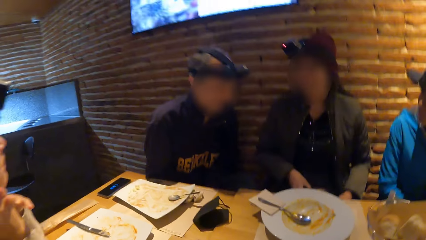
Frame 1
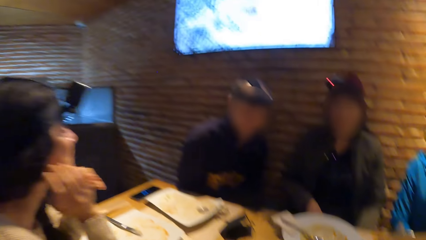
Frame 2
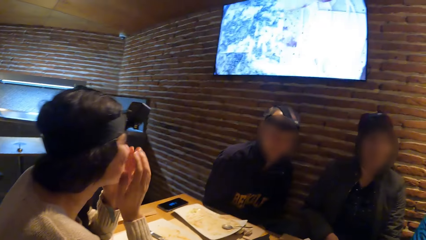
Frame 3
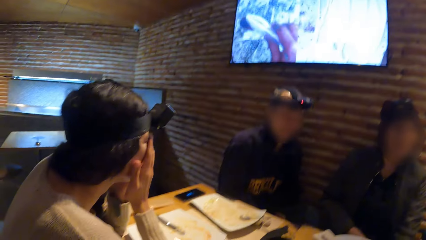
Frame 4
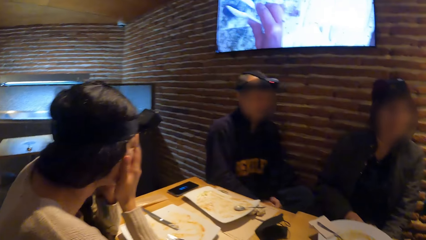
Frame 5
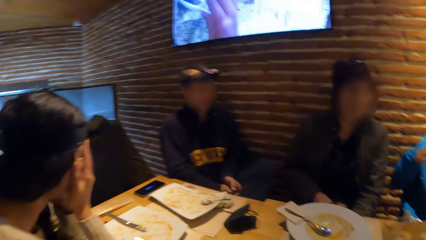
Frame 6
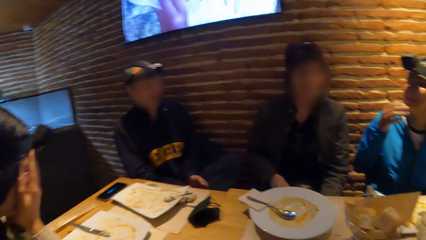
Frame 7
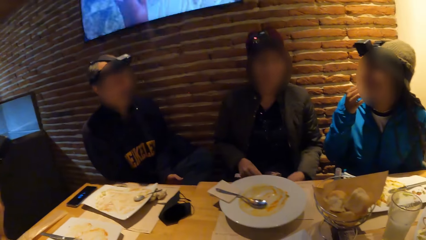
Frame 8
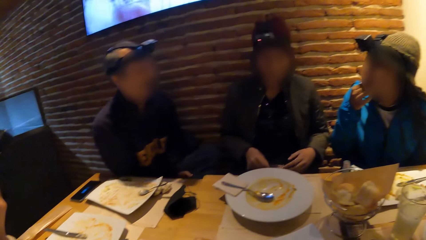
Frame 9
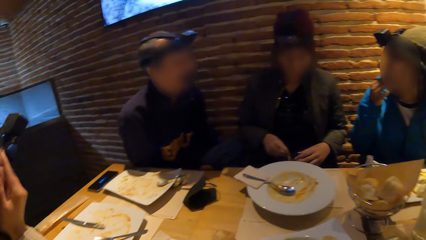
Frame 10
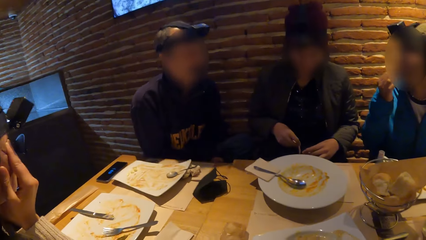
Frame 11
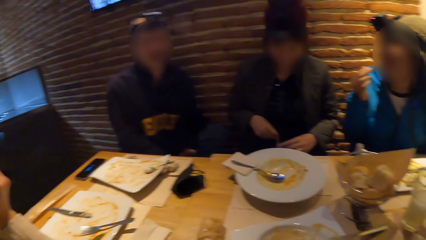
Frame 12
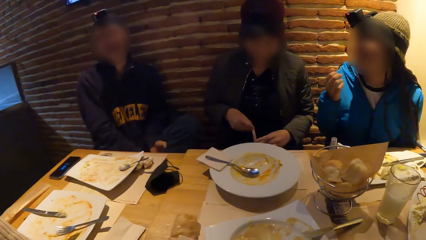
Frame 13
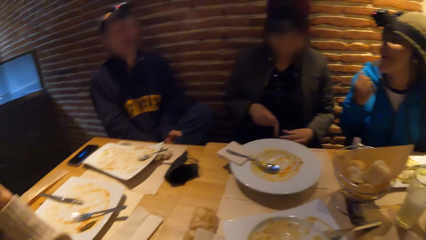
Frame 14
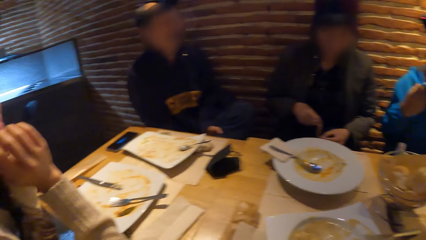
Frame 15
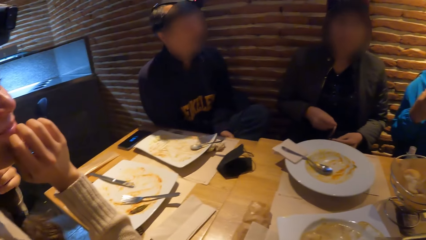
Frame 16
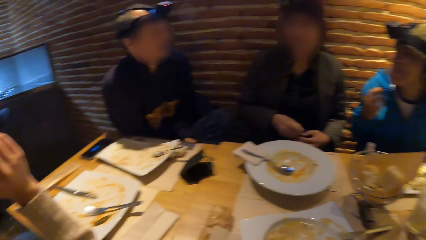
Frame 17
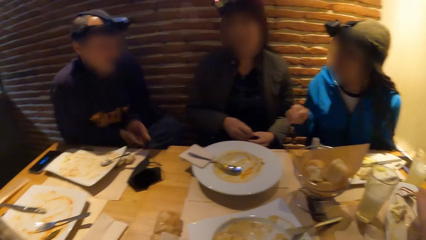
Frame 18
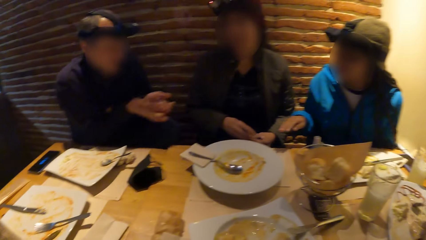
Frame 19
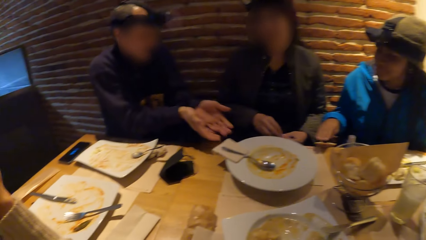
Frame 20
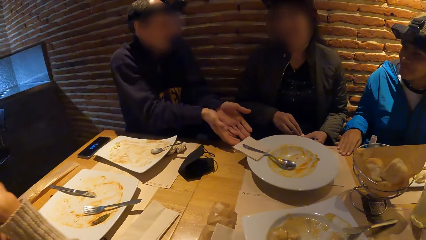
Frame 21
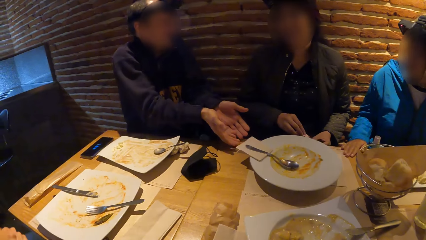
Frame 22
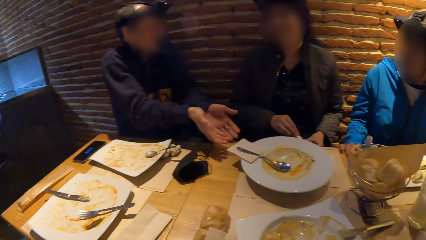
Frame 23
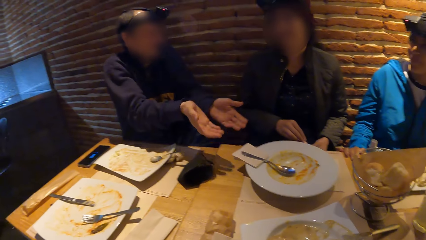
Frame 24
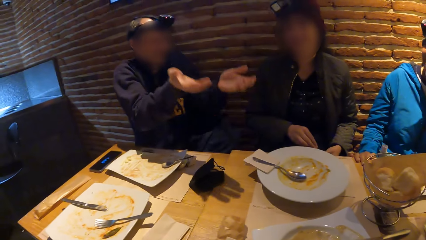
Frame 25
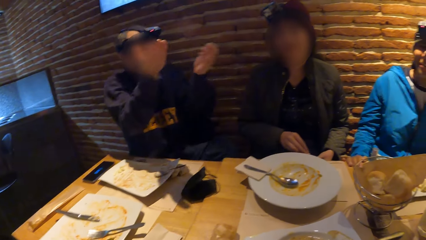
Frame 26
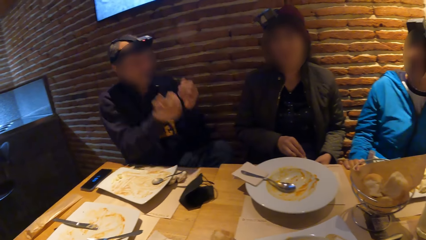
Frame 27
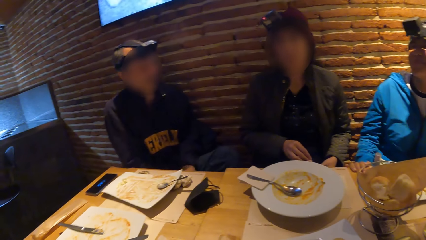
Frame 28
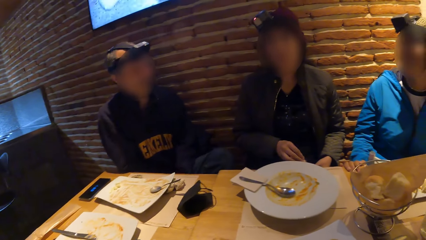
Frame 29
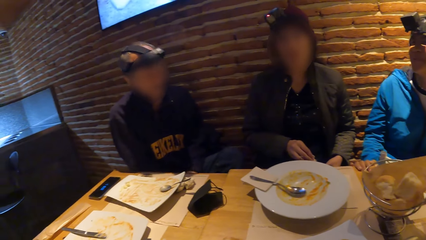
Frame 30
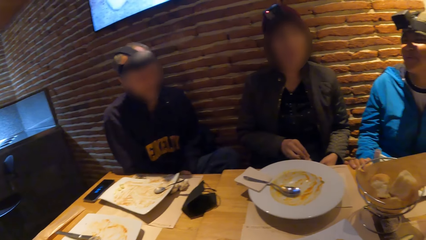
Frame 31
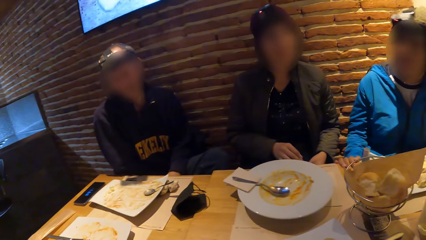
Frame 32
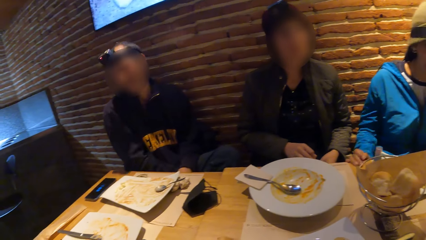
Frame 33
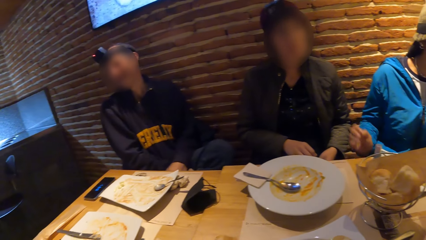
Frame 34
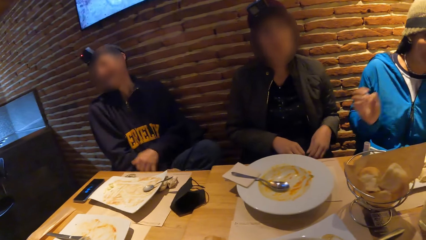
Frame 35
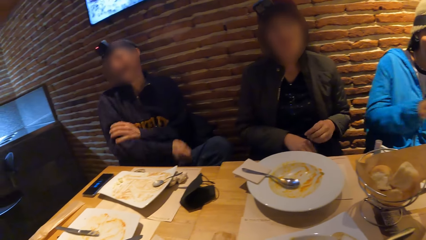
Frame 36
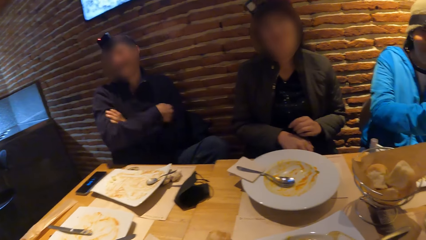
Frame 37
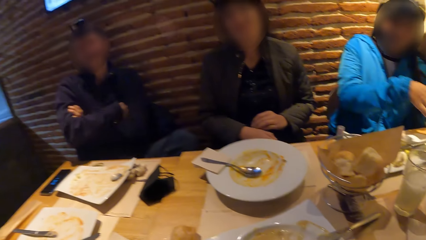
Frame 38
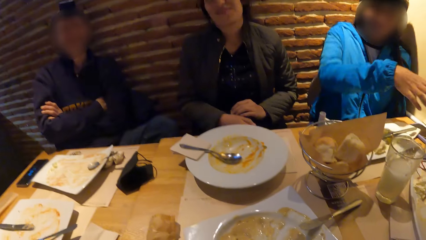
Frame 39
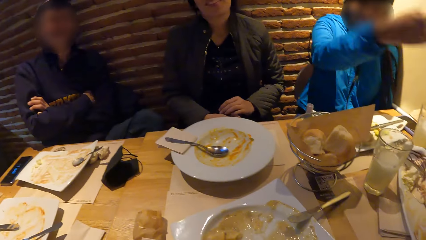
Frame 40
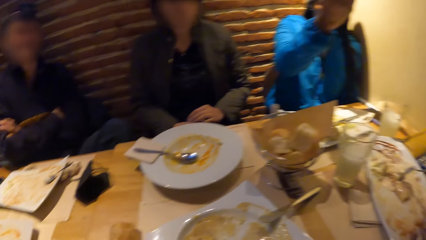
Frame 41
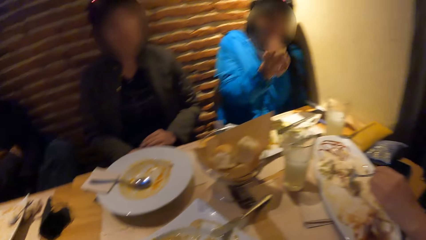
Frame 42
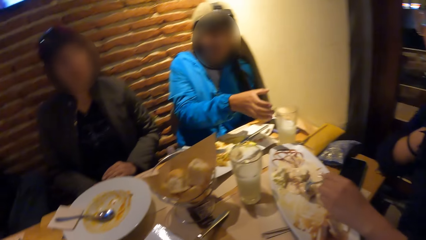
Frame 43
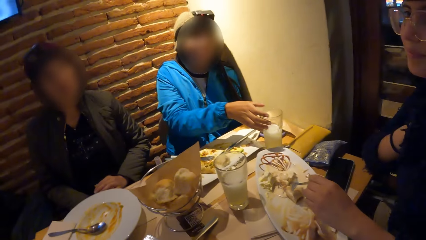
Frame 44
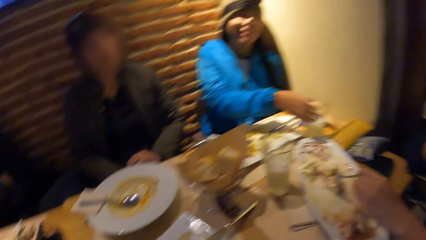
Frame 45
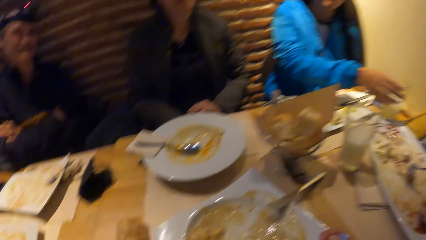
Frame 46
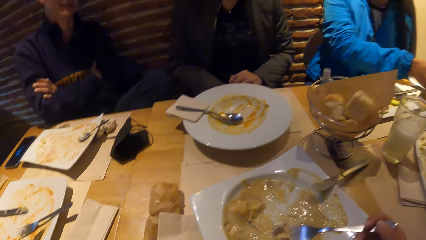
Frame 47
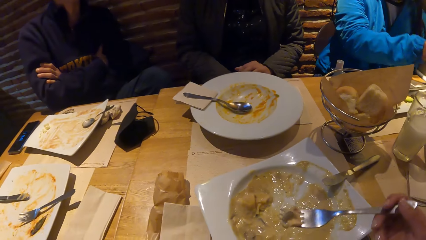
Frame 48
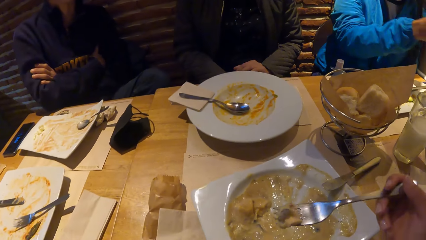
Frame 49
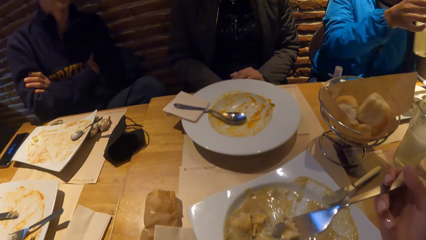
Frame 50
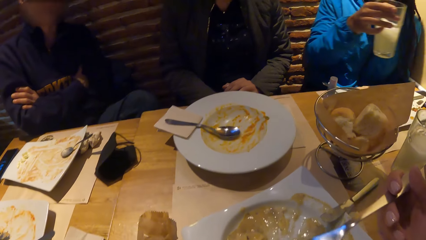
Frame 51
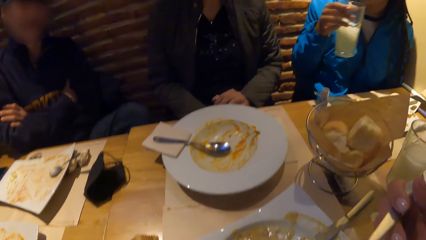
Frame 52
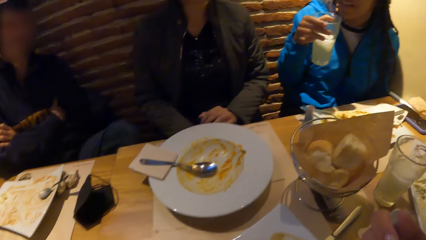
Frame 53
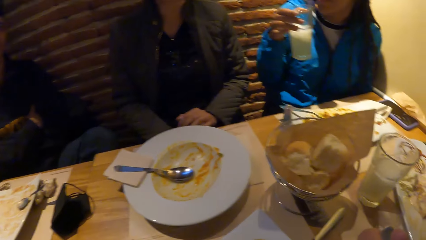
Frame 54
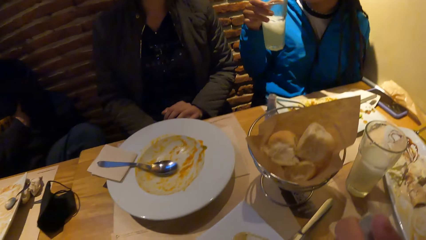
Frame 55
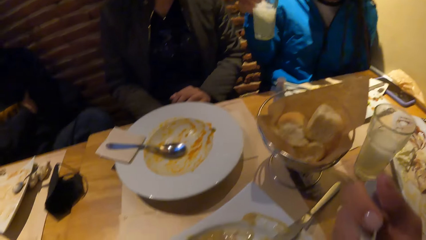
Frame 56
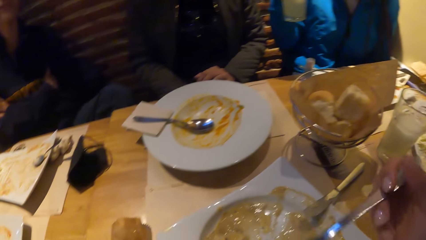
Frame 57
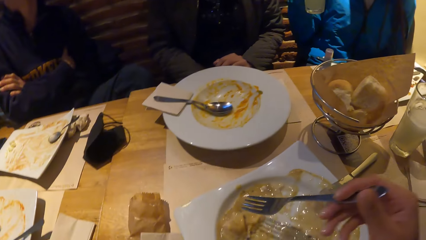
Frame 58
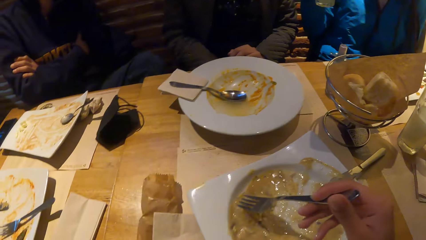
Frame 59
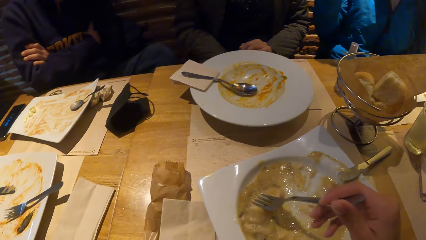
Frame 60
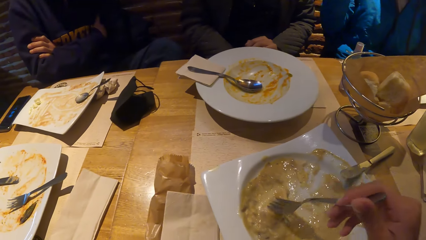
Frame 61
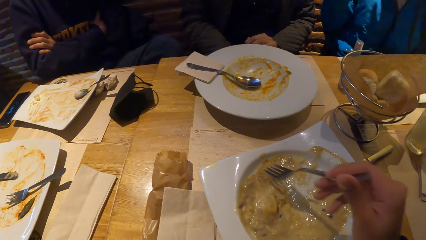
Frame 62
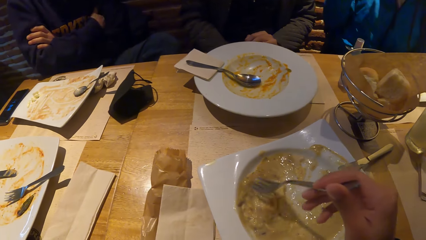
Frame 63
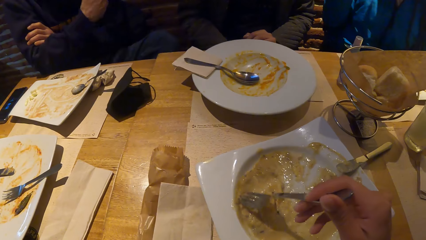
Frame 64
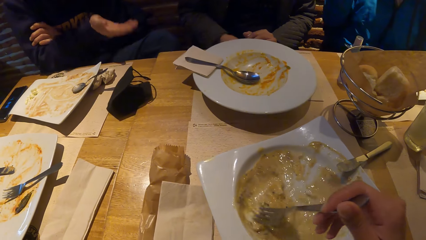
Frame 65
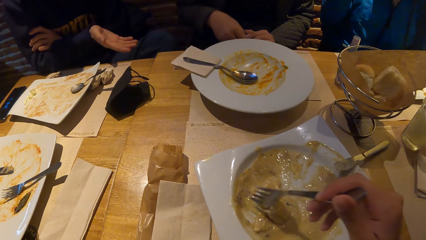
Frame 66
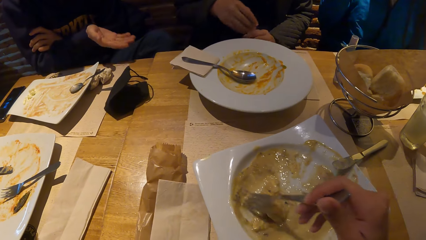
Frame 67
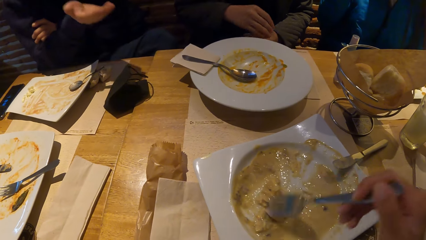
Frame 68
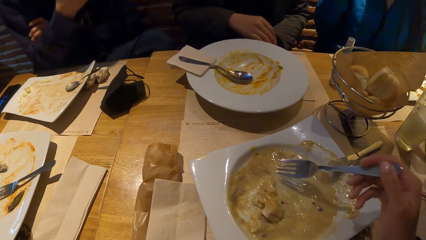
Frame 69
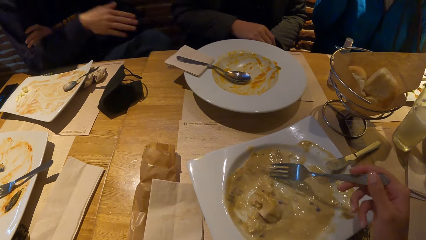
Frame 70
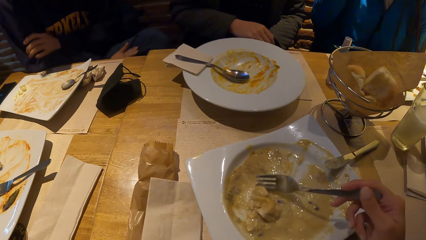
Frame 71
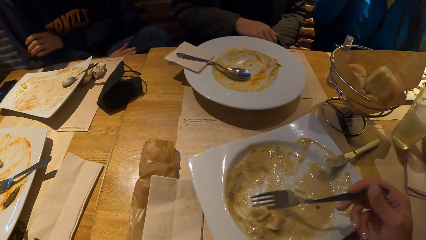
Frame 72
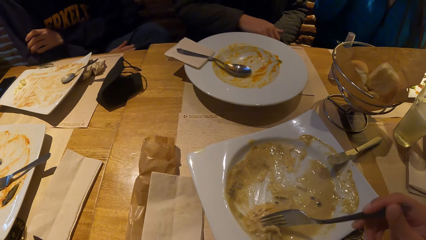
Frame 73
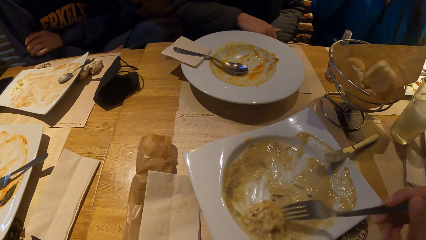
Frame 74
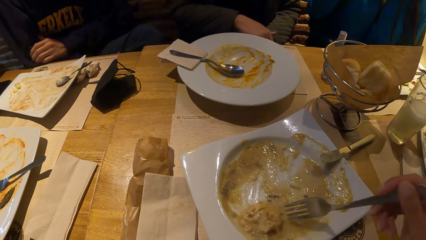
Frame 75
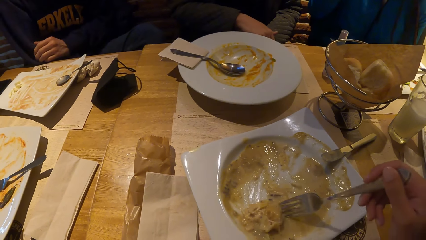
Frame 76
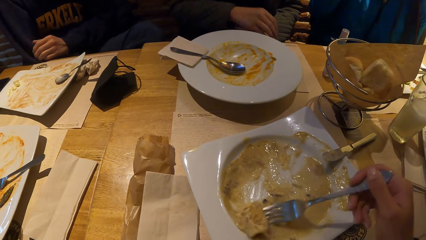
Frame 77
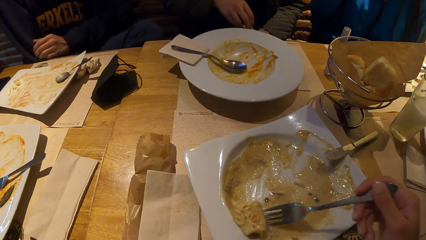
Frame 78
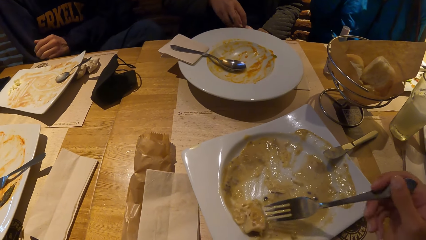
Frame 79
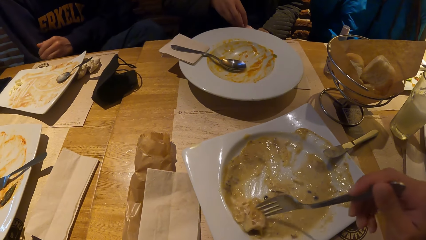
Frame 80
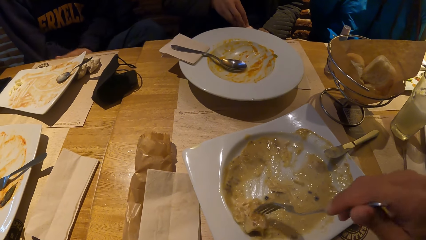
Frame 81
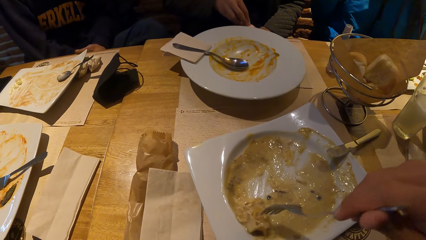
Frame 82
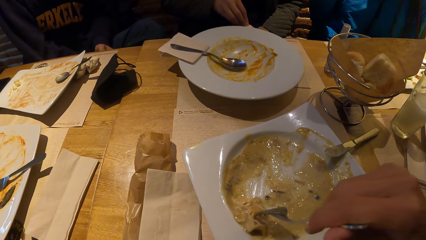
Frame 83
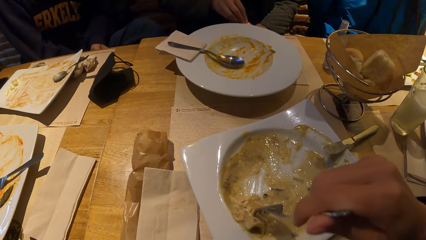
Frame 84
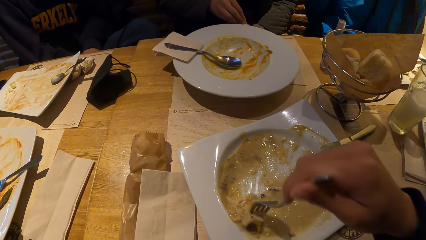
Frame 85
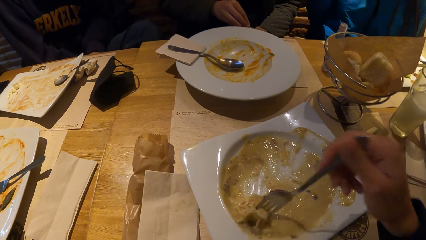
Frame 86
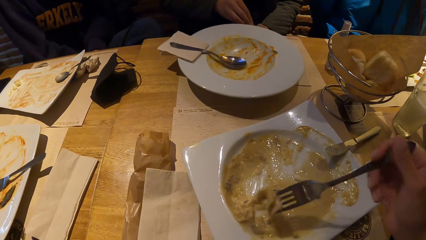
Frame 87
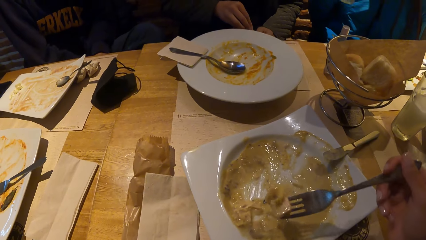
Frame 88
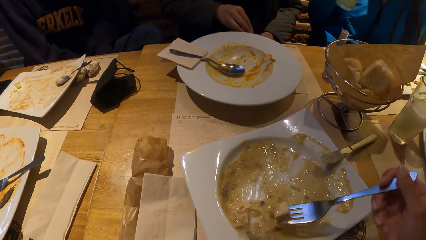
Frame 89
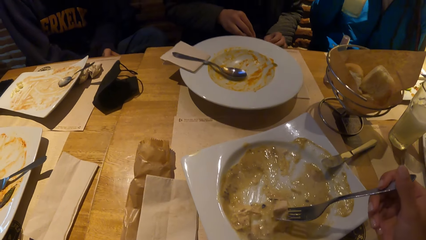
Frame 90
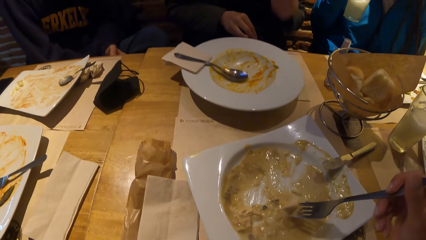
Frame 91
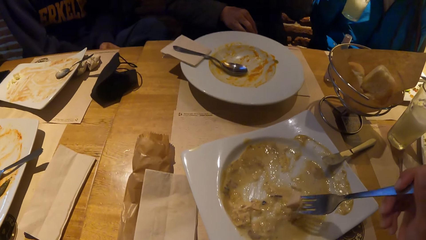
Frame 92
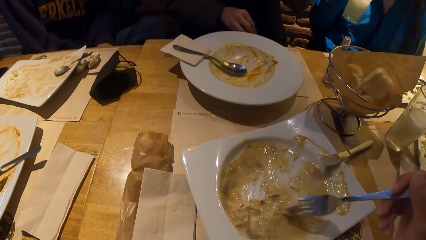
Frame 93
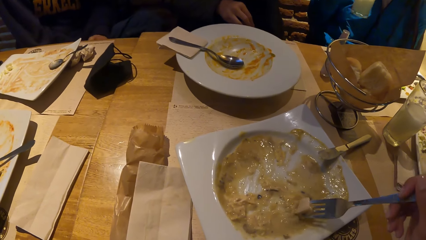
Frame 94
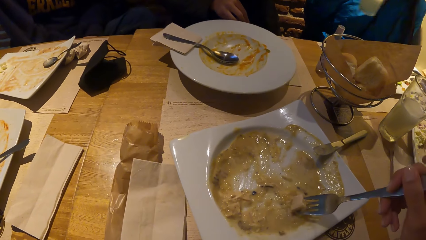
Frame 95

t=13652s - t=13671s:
The camera wearer lifts the fork with food to his mouth with his right hand. He looks at the plate and scoops pasta with the fork. He eats the pasta. He scrapes the food in the plate with the fork in his right hand. He scoops the food in the plate with the fork in his right hand.
